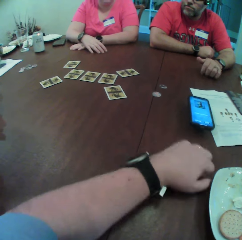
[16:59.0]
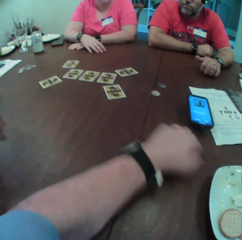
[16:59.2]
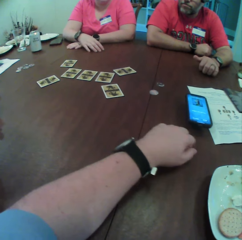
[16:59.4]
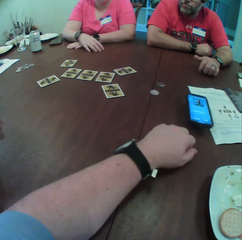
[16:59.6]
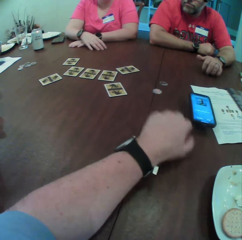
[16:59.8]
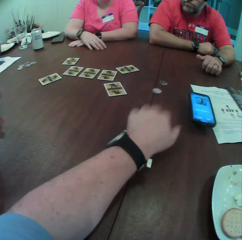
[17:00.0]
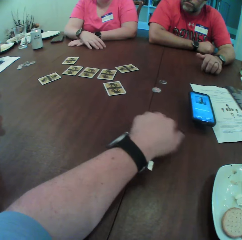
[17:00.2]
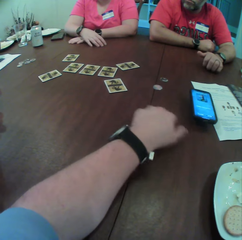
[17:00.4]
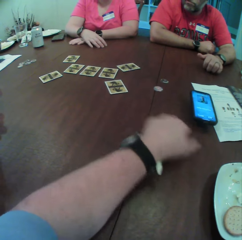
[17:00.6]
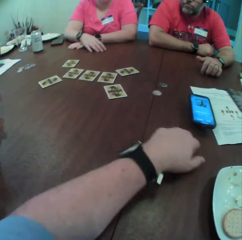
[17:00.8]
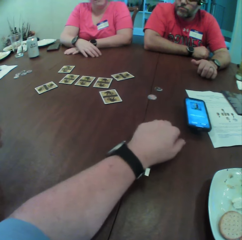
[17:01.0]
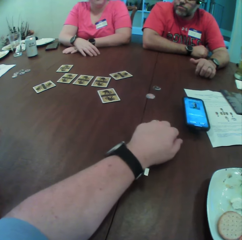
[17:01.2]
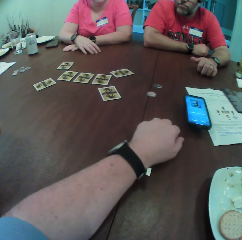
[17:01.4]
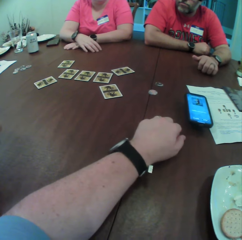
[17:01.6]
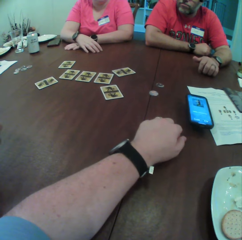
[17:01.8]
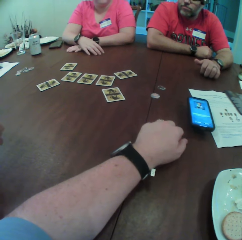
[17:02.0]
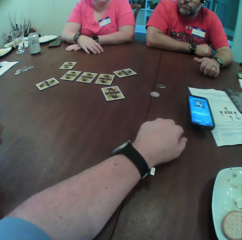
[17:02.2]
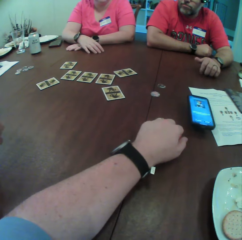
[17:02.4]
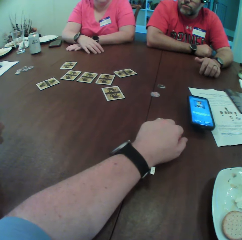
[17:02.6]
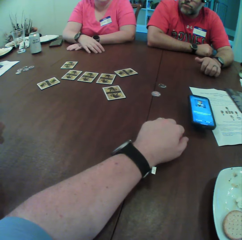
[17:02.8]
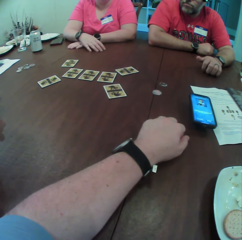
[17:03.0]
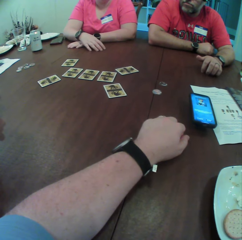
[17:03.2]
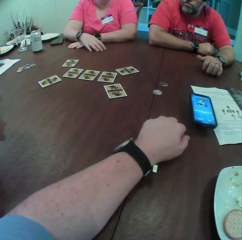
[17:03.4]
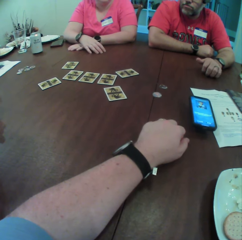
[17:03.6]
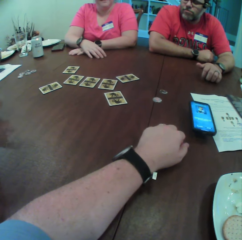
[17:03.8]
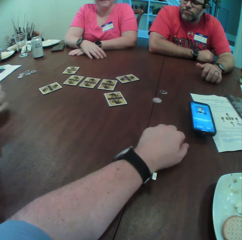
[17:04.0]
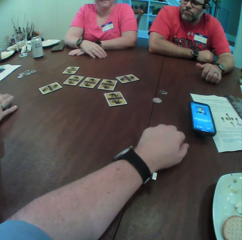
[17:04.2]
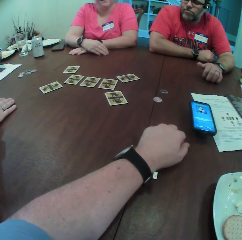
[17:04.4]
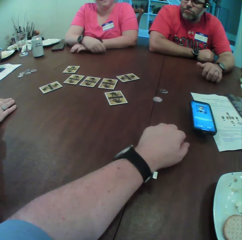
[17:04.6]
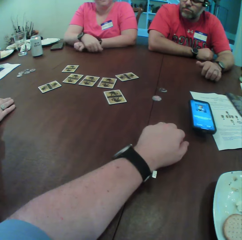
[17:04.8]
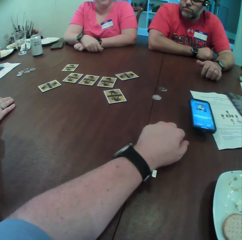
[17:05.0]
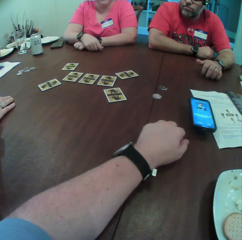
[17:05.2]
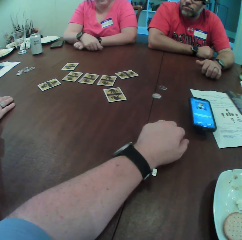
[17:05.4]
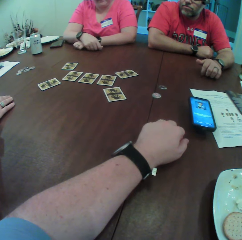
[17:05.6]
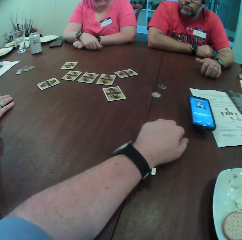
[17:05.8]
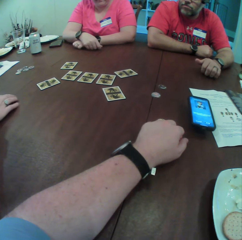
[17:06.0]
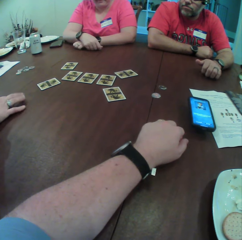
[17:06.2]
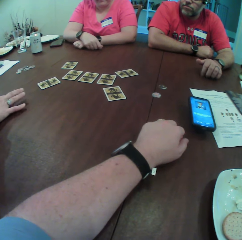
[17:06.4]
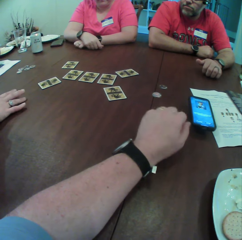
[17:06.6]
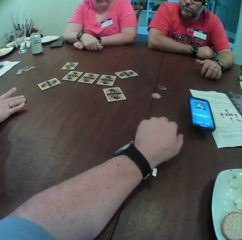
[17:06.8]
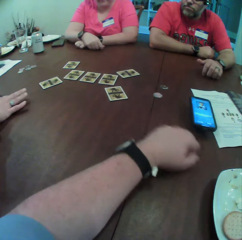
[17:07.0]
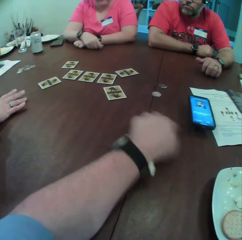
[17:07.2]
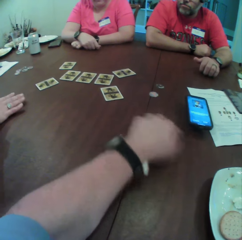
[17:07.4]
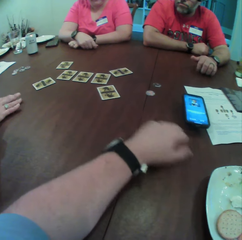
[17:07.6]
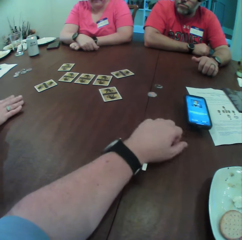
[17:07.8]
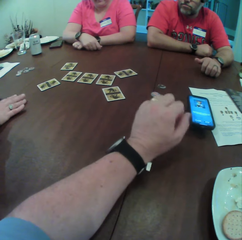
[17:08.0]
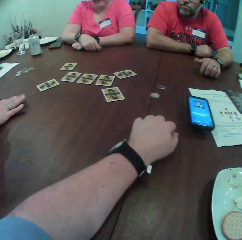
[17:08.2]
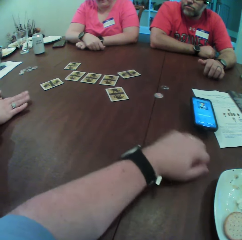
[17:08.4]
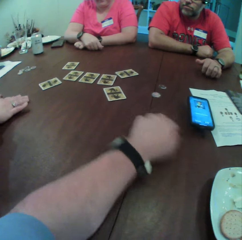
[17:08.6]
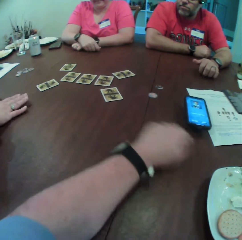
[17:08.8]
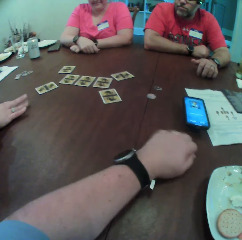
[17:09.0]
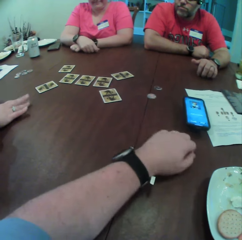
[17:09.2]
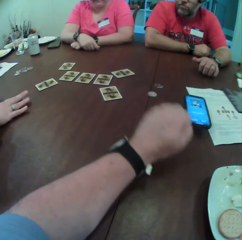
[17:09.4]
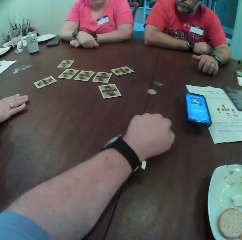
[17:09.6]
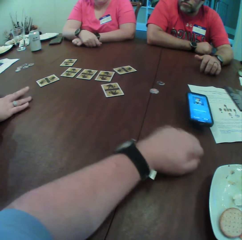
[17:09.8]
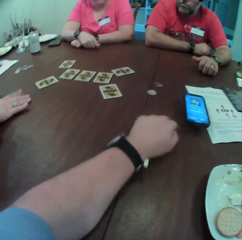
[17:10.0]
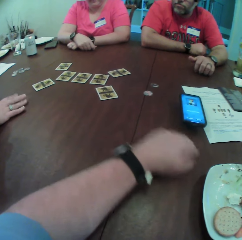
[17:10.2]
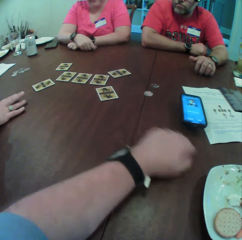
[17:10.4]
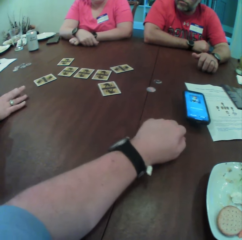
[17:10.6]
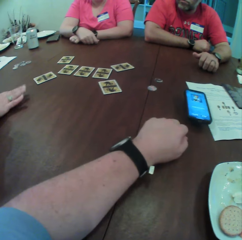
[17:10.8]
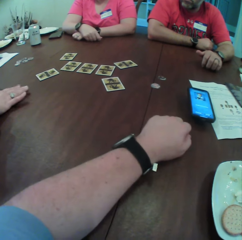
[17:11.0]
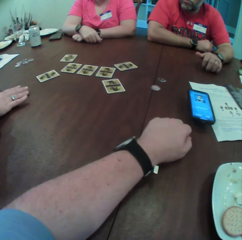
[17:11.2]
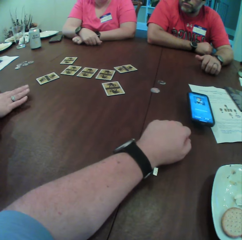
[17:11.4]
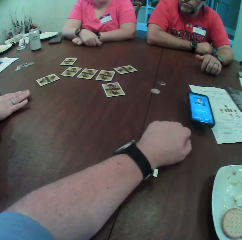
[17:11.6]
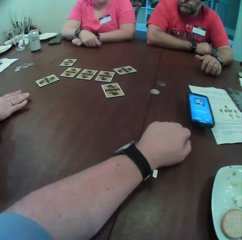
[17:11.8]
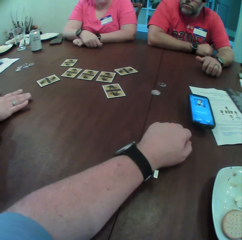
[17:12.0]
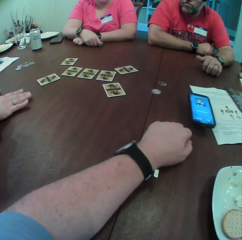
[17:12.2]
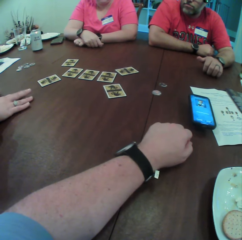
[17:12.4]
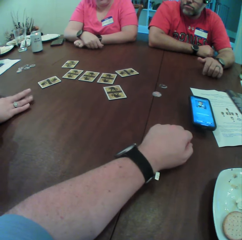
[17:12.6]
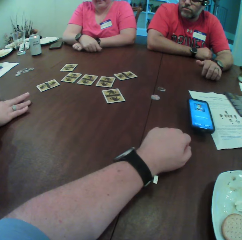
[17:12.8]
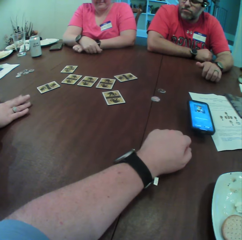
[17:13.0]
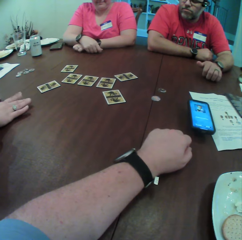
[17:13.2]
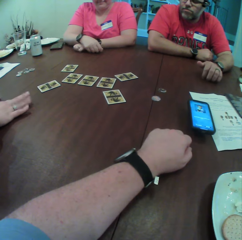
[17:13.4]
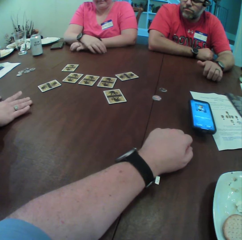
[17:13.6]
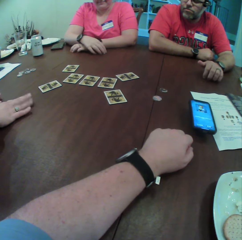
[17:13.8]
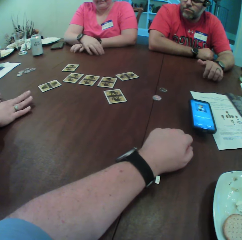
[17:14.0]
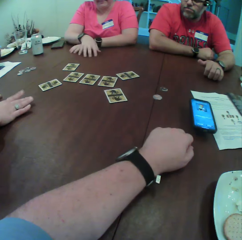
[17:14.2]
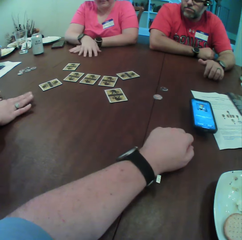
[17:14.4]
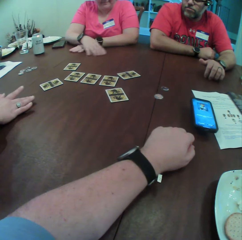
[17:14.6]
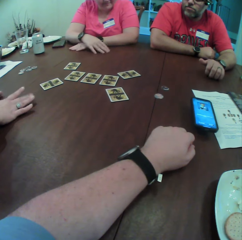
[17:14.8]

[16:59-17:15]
The person taps the table.

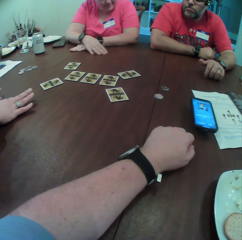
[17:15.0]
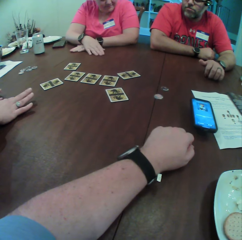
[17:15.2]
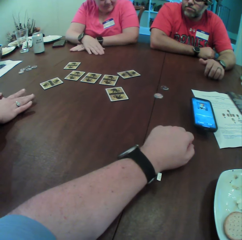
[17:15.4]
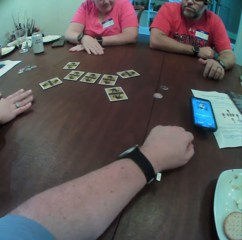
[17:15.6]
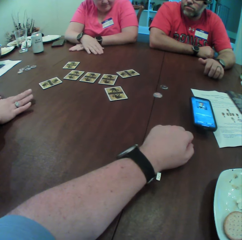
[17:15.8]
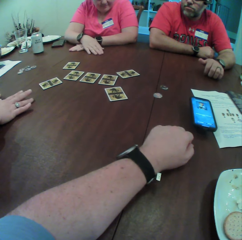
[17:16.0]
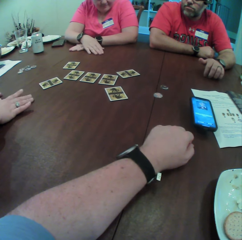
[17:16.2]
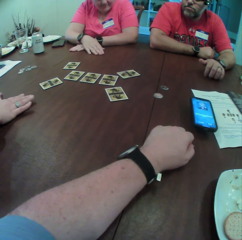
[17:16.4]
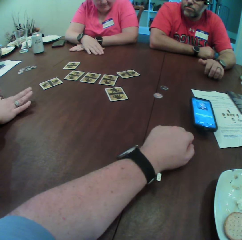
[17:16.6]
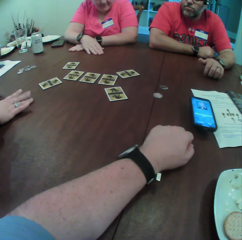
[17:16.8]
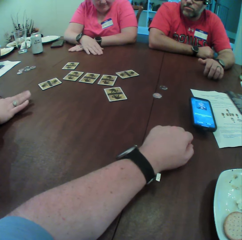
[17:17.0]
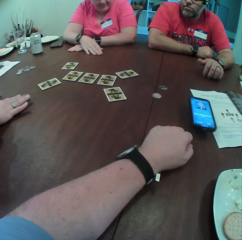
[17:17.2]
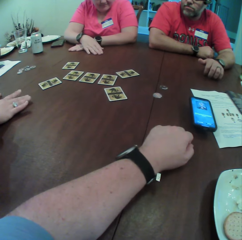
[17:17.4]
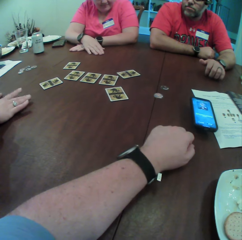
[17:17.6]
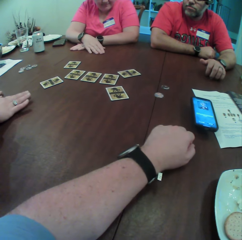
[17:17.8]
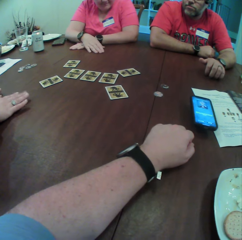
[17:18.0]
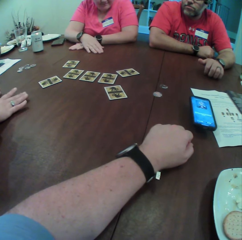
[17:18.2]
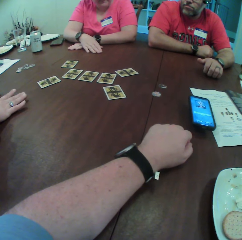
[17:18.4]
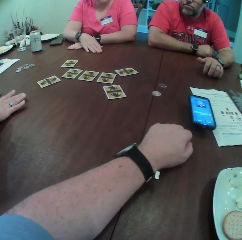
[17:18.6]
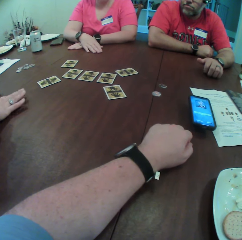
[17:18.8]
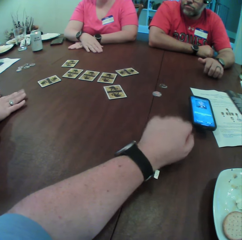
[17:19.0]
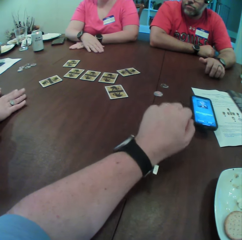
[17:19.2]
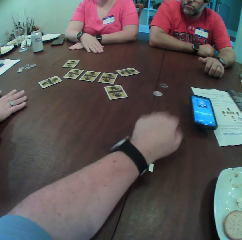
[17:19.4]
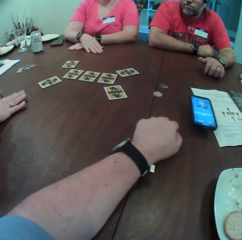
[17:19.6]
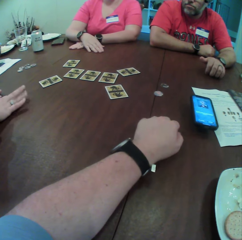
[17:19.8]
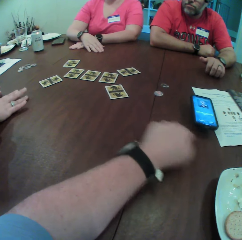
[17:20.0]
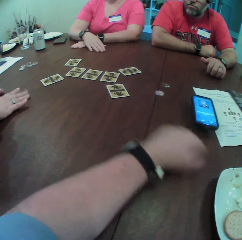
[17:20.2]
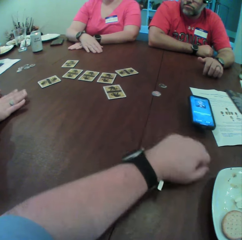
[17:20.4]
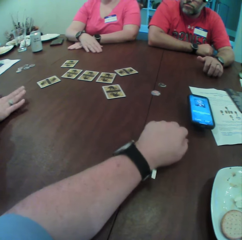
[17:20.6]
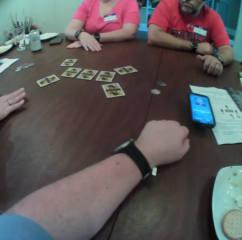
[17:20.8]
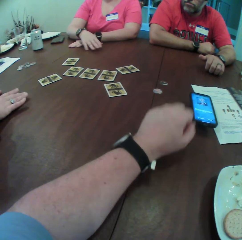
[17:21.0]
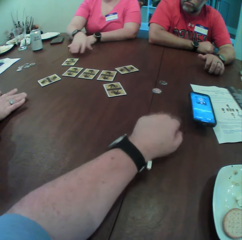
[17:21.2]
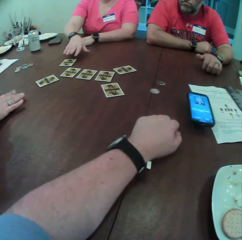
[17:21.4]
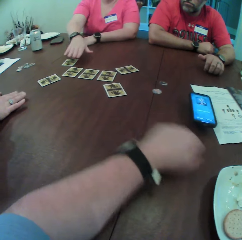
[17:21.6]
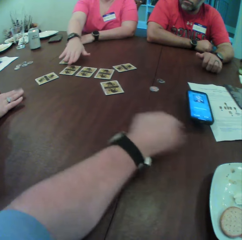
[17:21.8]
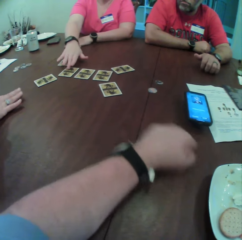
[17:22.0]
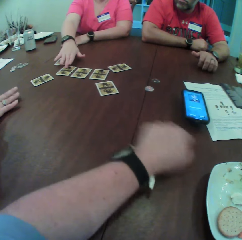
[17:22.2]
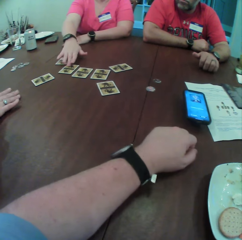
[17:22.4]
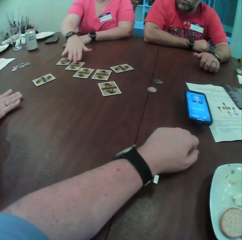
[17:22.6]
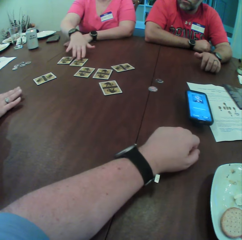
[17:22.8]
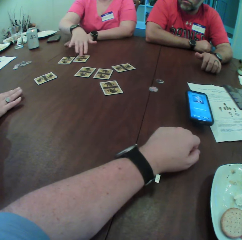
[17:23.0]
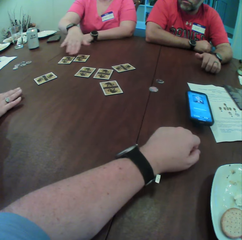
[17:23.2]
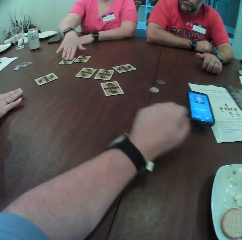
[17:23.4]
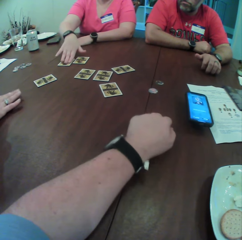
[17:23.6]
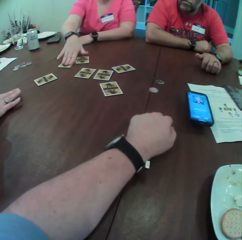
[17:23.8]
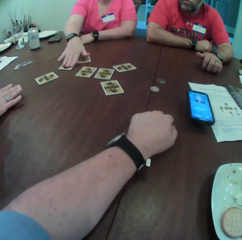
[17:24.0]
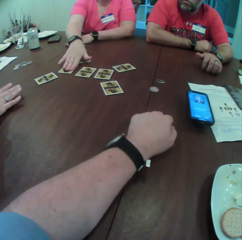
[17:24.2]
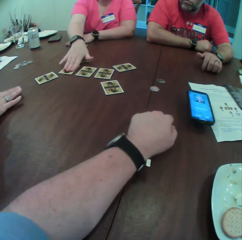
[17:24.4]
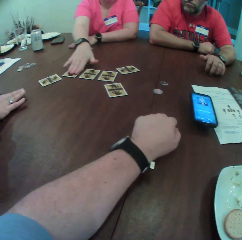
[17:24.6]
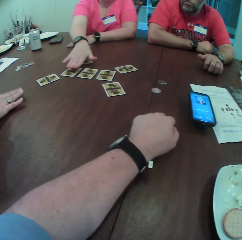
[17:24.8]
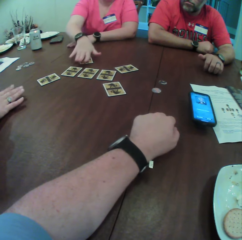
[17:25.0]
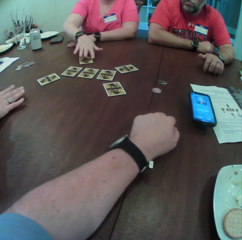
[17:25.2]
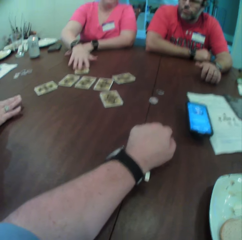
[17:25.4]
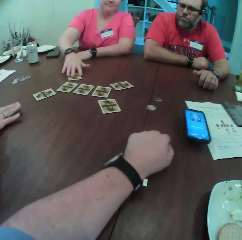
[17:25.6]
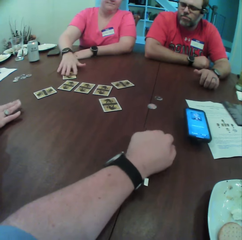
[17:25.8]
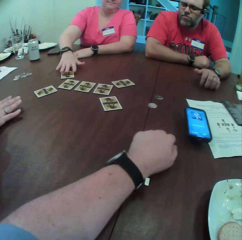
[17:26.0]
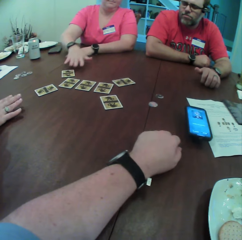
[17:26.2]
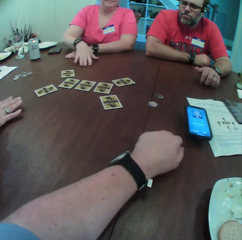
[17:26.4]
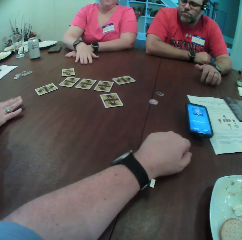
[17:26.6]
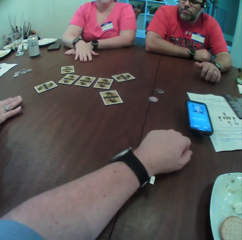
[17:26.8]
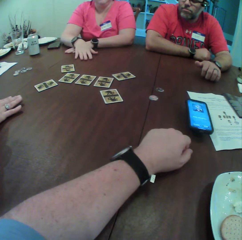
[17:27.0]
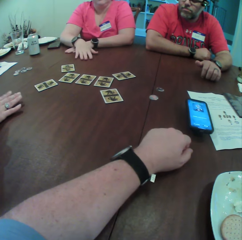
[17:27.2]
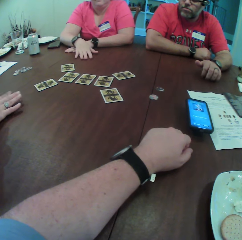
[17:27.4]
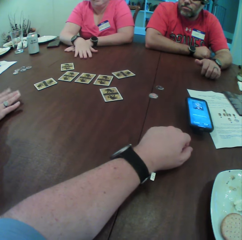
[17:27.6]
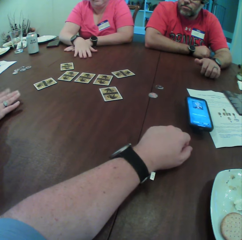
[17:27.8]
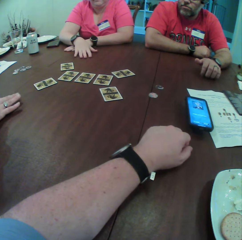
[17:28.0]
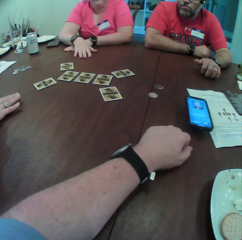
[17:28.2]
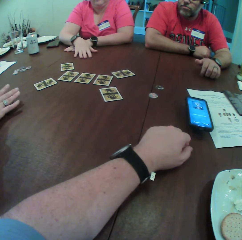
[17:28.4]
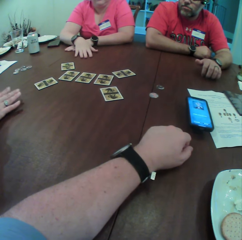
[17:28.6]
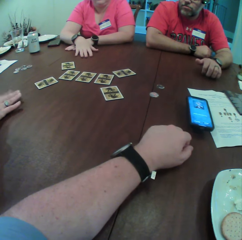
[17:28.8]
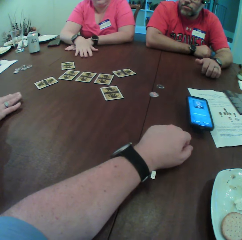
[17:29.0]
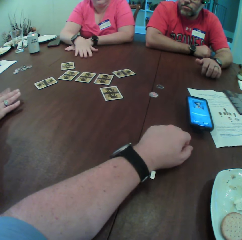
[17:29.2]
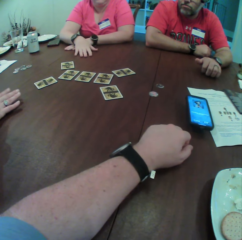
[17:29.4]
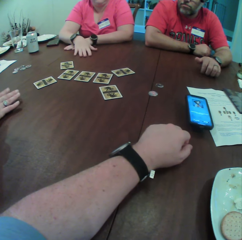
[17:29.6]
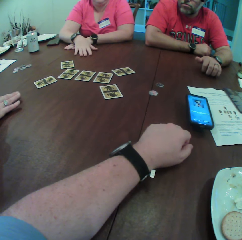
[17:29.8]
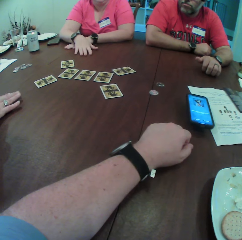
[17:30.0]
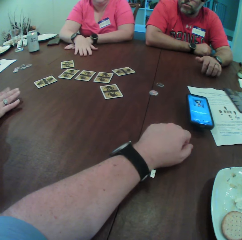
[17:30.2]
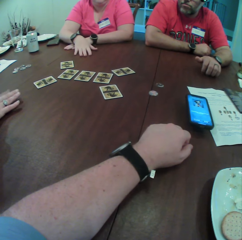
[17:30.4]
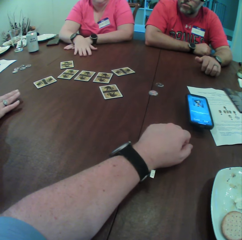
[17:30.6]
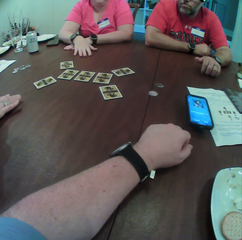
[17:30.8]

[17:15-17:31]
The camera wearer shakes a hand on the table. The woman moves a playing card on the table with her right hand. She moves a card on the table with her right hand repeatedly.
